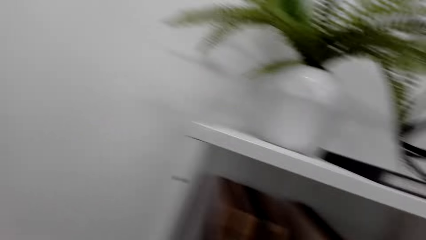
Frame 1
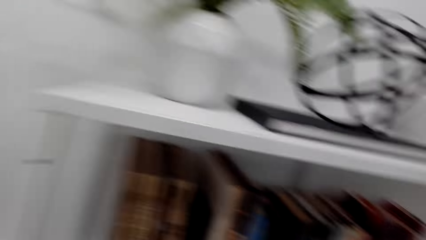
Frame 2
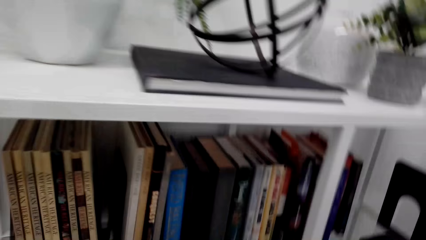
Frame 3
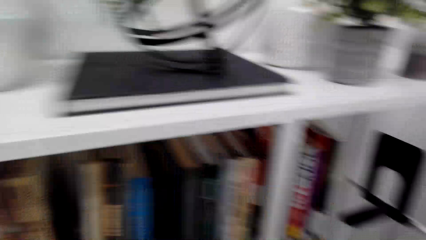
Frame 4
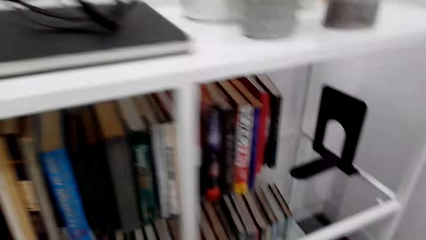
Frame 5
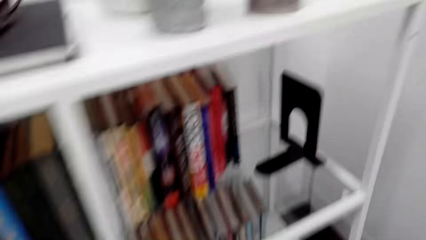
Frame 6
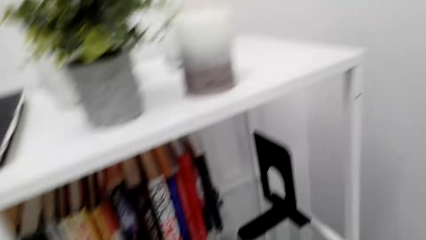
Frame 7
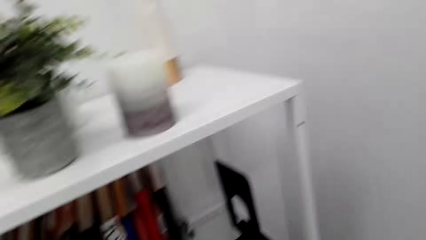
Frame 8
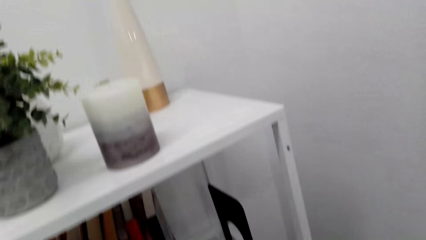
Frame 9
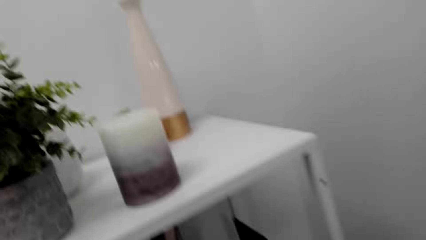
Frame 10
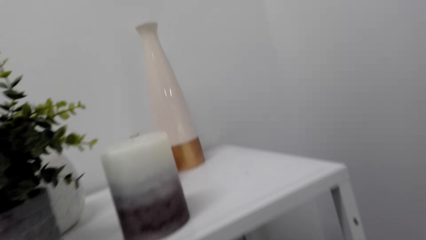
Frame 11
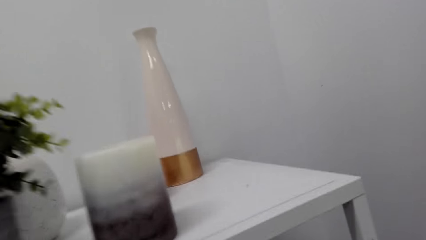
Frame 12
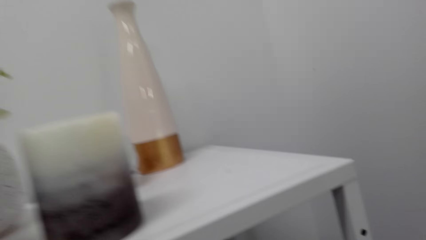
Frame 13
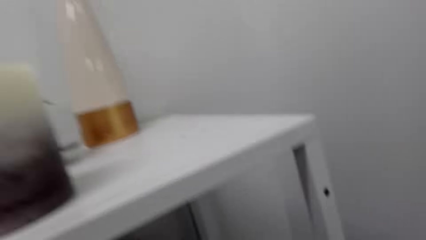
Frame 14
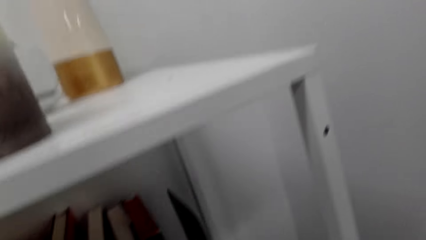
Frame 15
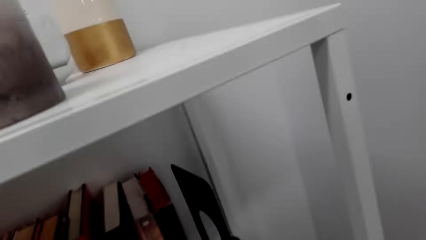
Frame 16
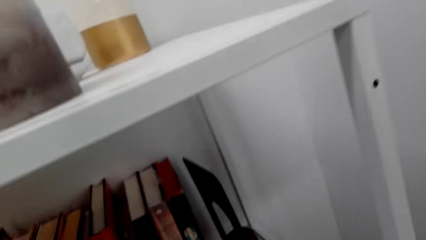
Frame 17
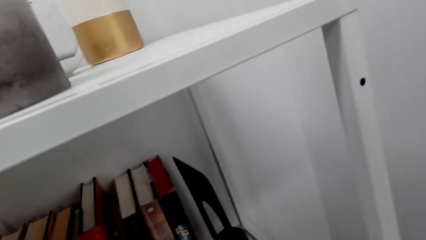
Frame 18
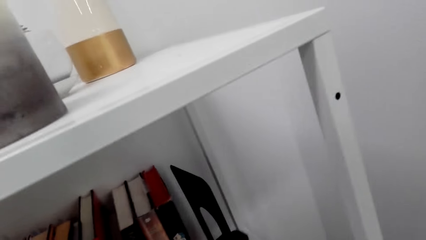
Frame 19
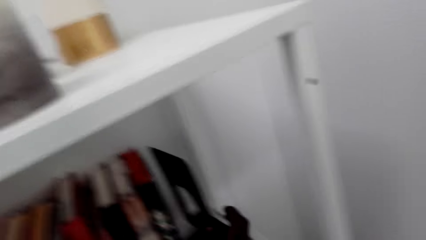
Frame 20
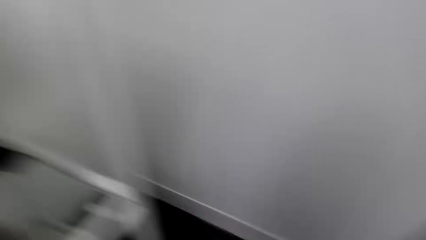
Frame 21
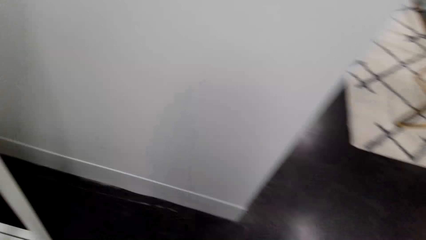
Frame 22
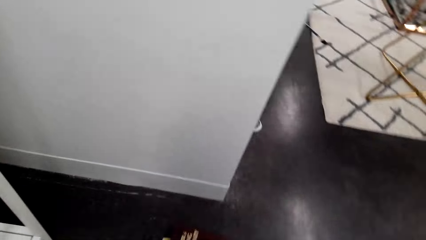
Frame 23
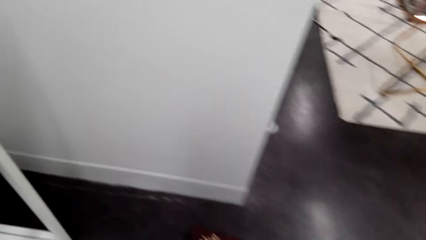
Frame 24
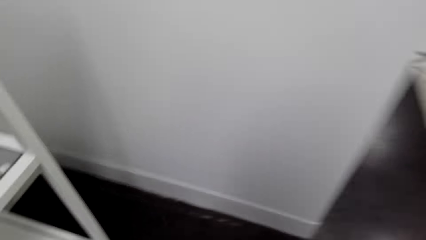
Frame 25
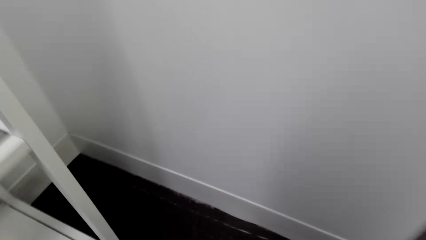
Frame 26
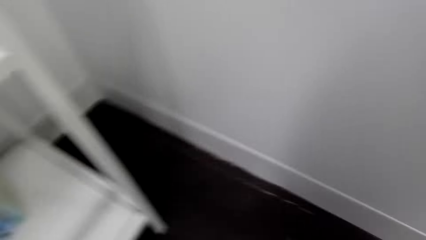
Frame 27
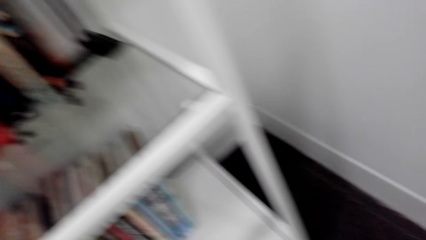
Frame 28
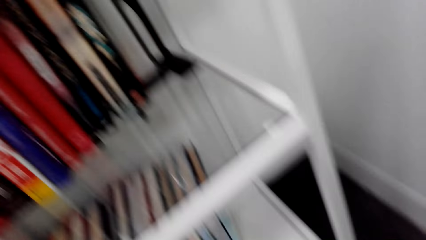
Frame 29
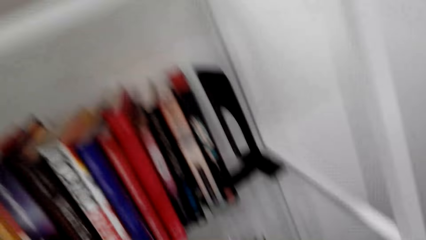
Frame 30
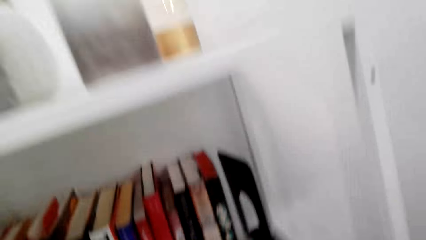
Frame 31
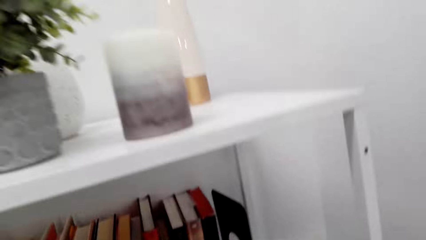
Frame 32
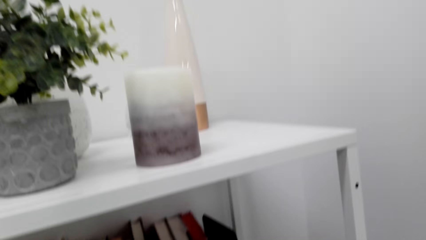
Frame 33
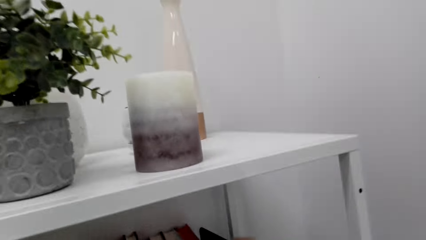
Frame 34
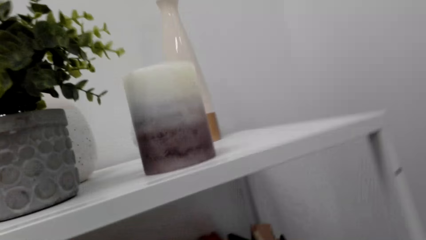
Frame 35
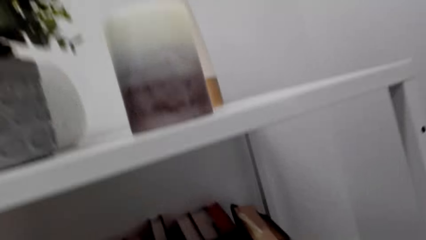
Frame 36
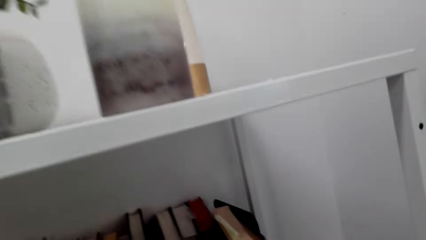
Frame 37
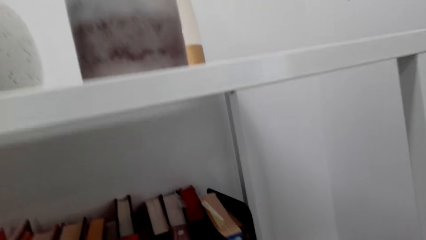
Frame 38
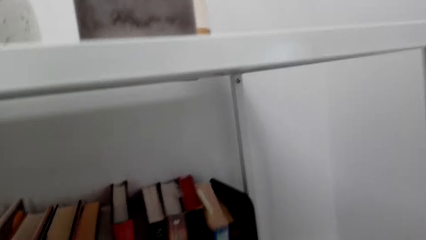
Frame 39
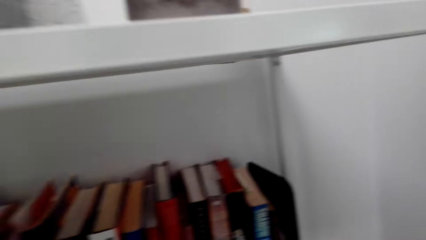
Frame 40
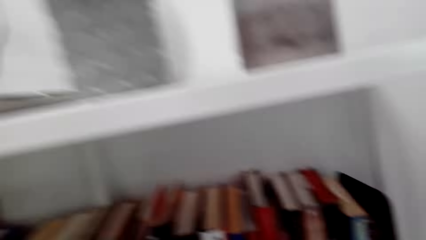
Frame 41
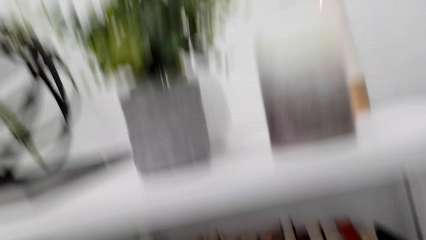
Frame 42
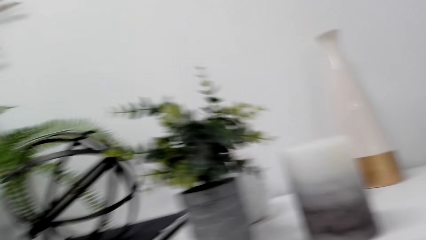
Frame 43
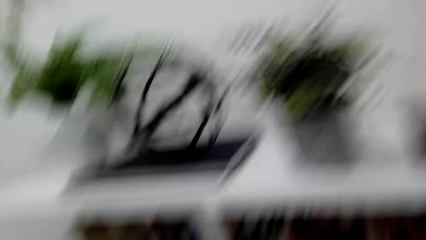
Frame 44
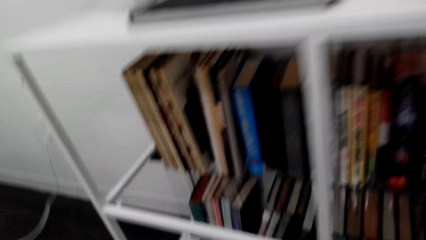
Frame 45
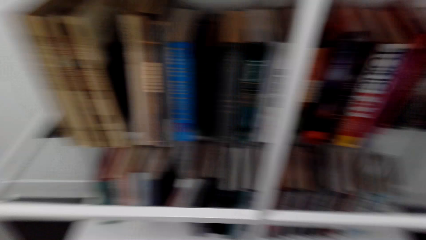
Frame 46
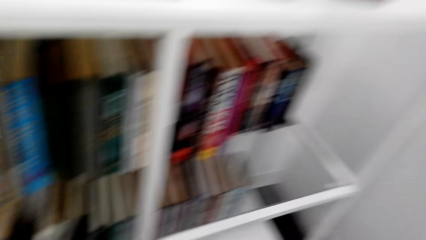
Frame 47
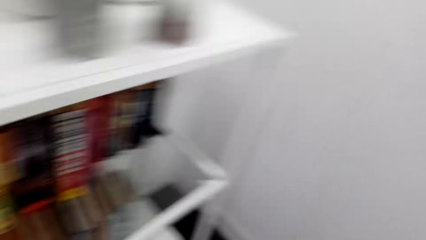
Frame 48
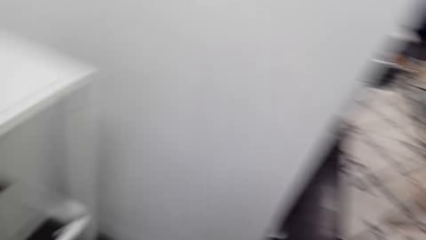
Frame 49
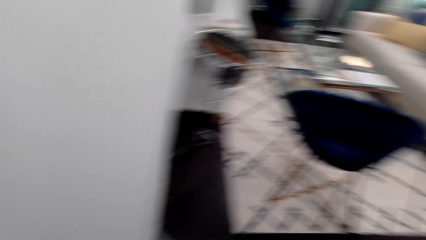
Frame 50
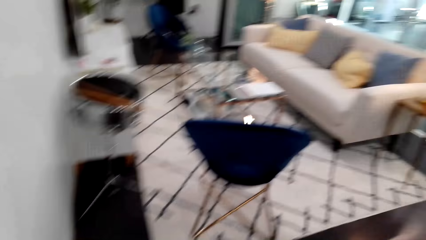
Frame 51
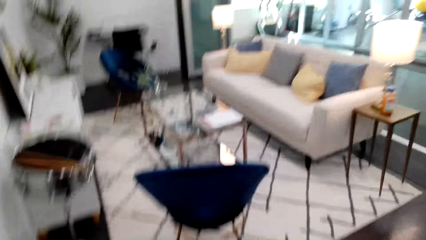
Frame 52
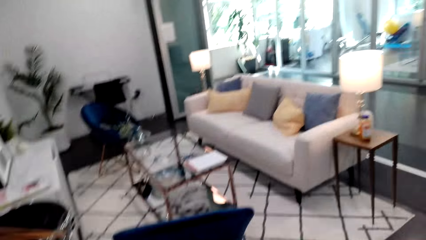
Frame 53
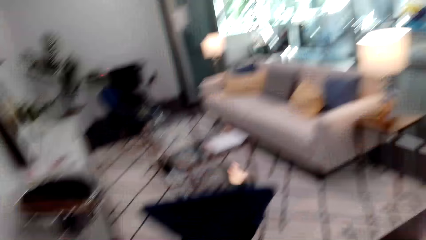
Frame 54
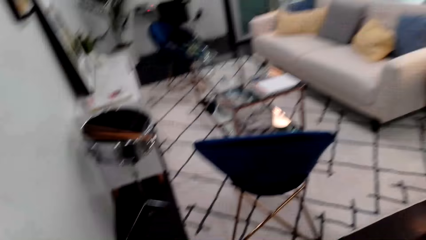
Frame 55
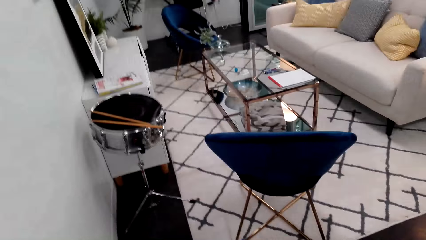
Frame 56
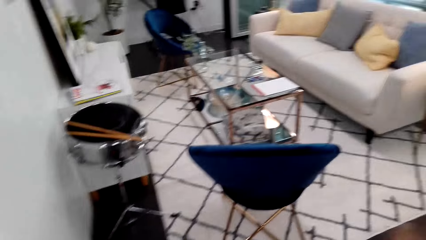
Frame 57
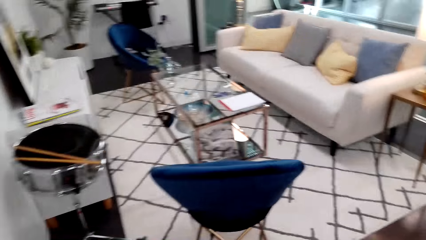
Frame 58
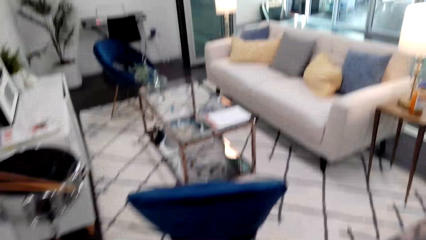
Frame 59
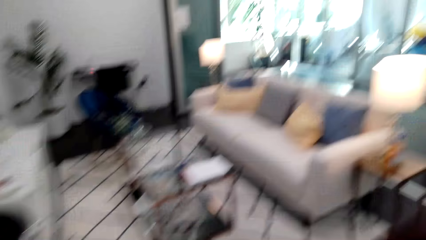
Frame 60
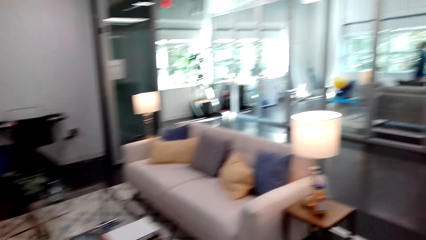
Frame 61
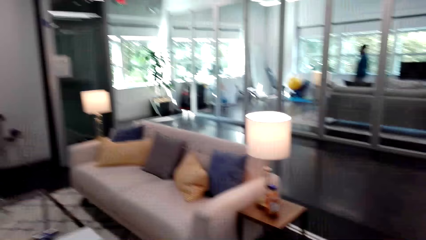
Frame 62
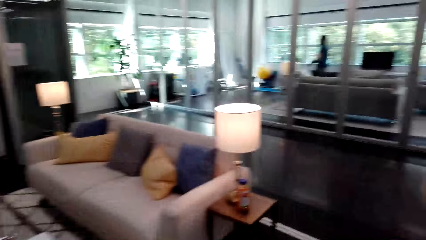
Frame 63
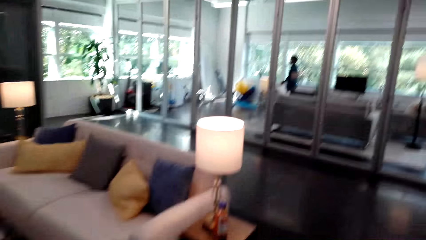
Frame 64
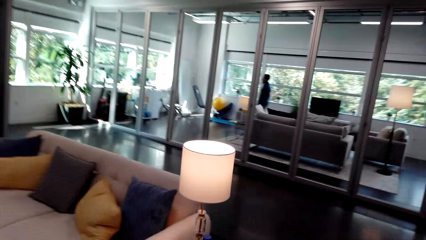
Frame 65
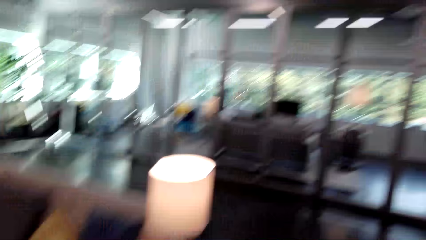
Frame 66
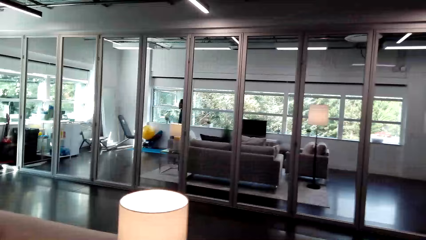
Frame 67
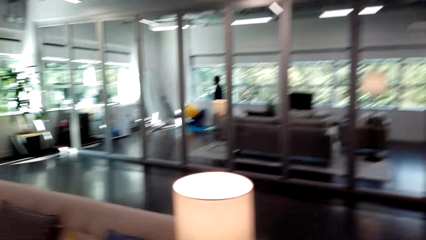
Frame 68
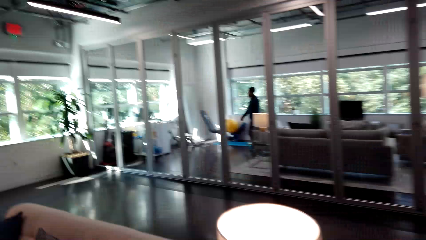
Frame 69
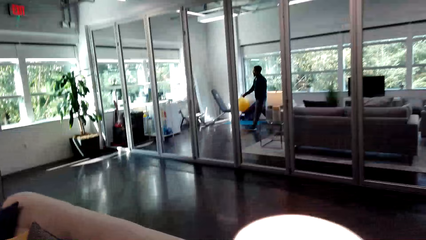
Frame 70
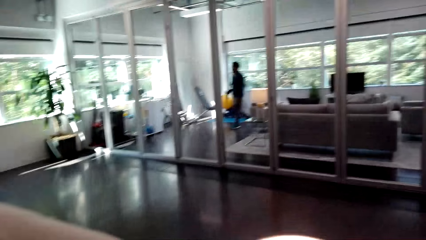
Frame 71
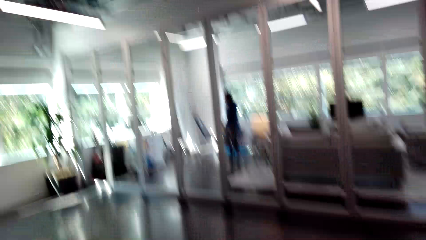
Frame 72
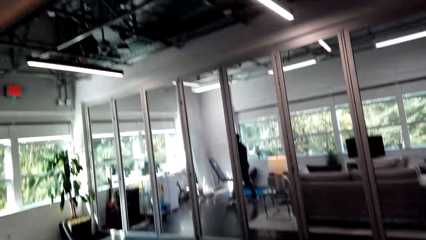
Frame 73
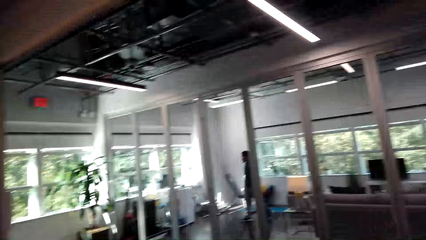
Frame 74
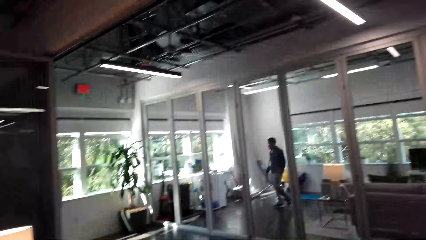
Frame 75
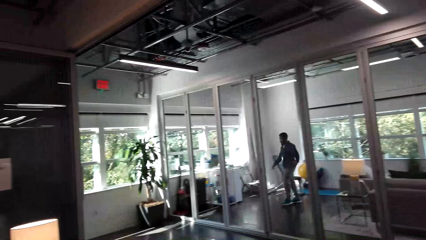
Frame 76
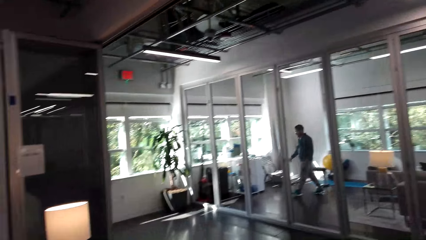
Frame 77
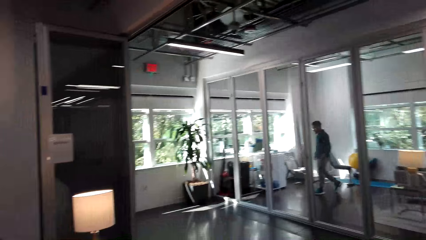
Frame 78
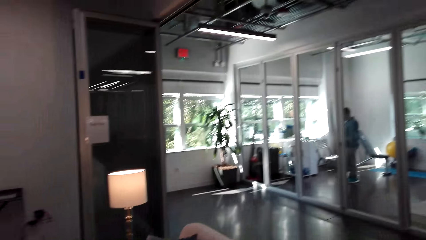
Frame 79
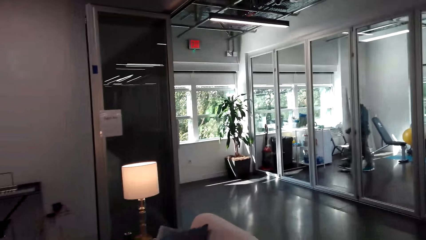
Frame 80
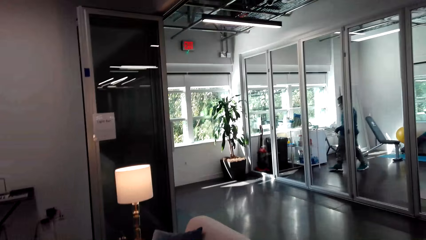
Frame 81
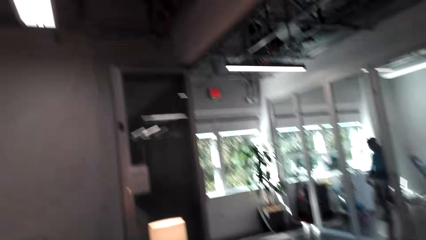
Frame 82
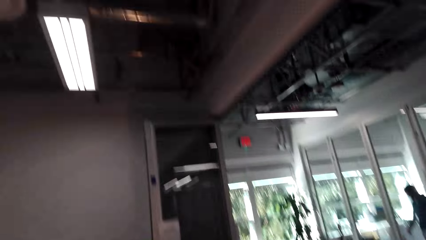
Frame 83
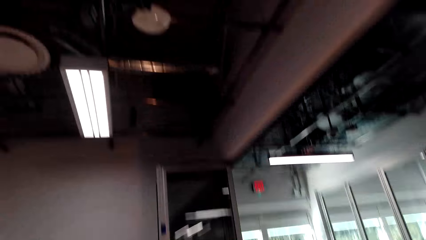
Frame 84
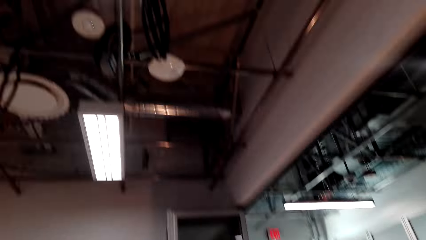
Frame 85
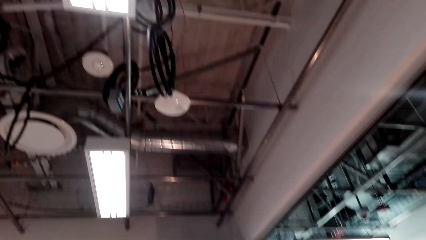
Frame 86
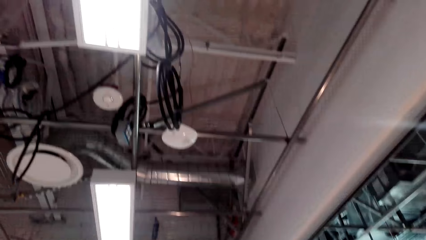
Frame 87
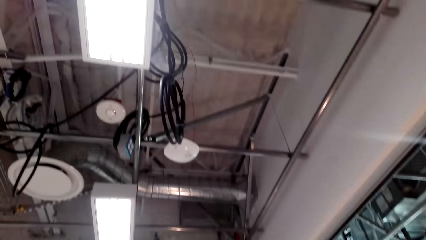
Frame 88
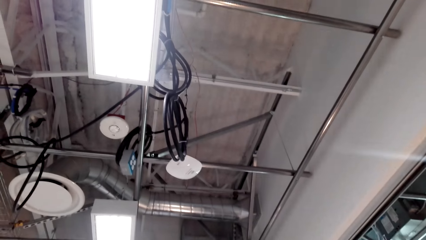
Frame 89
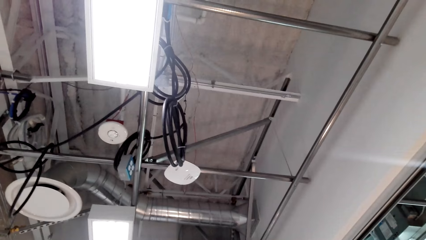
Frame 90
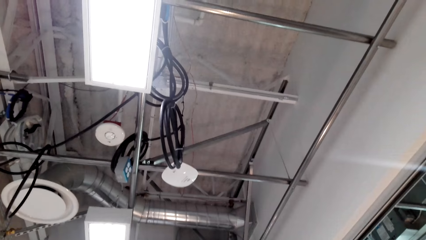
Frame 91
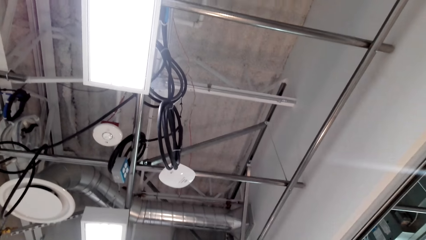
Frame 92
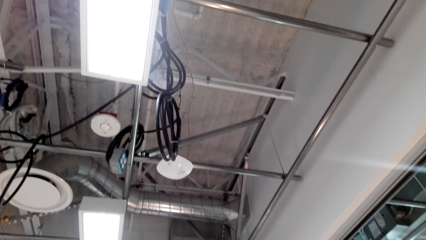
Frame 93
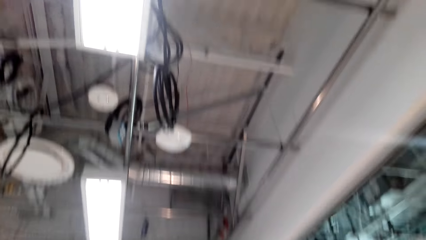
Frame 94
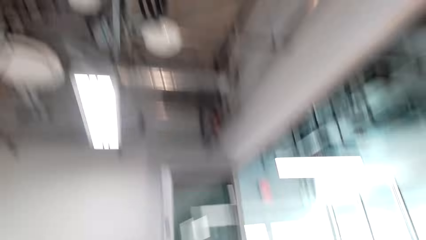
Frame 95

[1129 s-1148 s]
The camera wearer looks around. They adjust the book easel on the shelf. They pick a book from the floor. They put the book in the shelf. They turn around. They walk around the house. They look around in the house.
